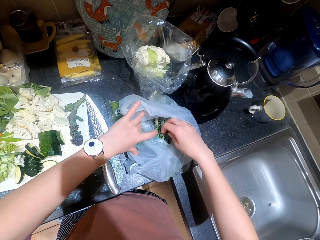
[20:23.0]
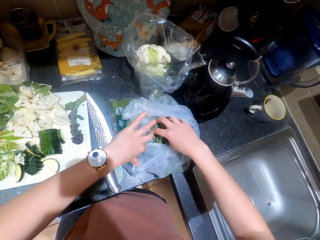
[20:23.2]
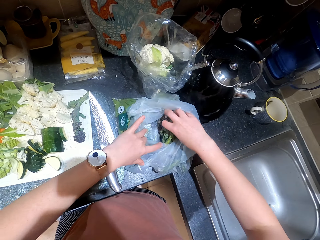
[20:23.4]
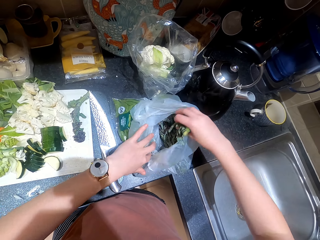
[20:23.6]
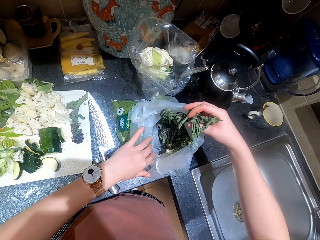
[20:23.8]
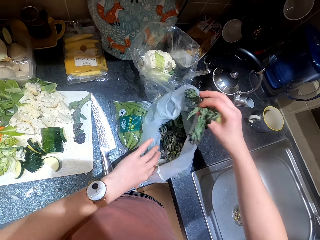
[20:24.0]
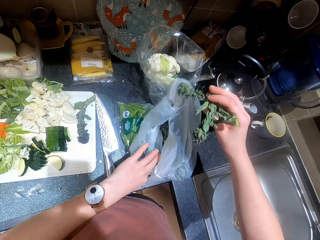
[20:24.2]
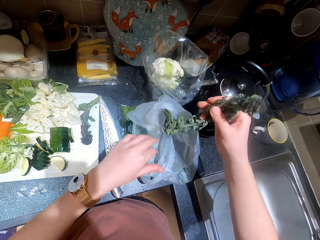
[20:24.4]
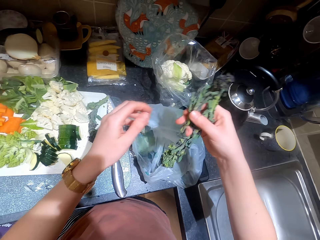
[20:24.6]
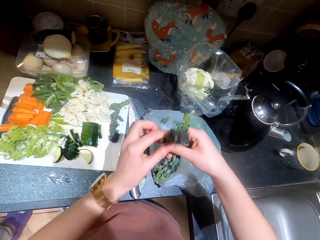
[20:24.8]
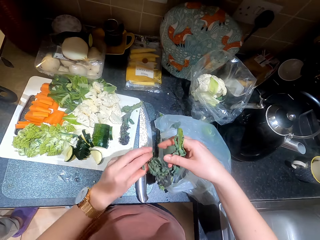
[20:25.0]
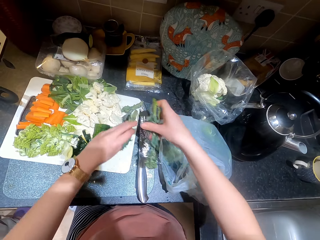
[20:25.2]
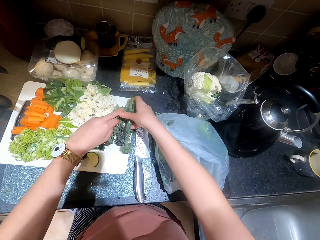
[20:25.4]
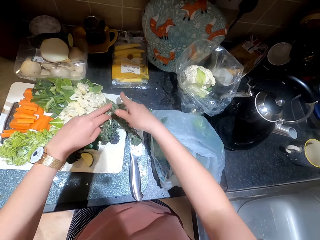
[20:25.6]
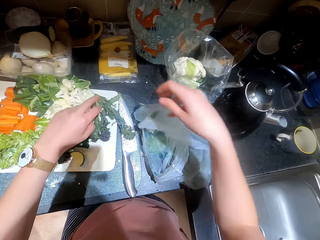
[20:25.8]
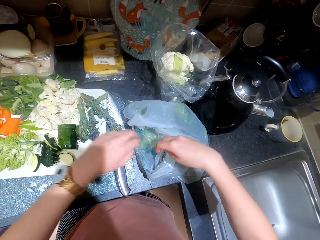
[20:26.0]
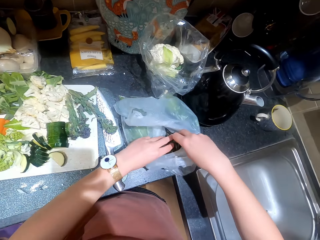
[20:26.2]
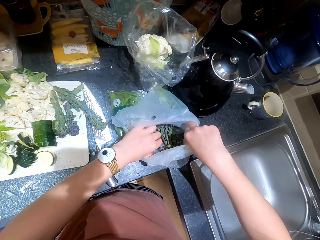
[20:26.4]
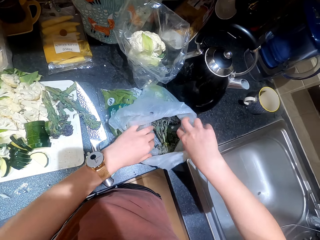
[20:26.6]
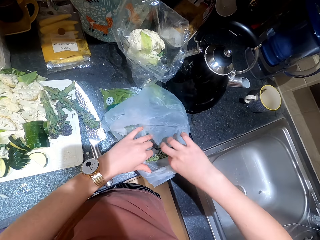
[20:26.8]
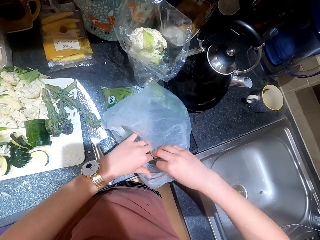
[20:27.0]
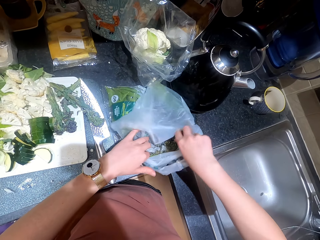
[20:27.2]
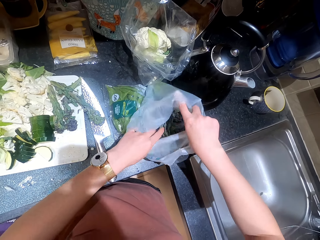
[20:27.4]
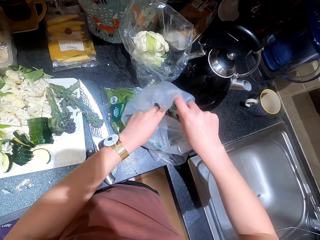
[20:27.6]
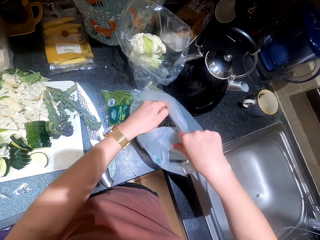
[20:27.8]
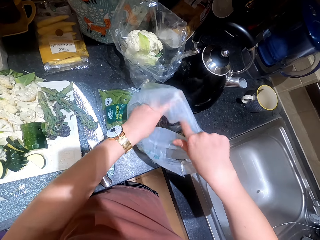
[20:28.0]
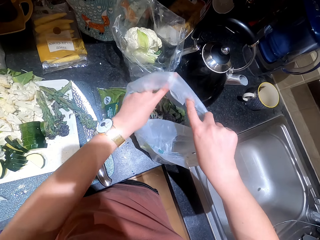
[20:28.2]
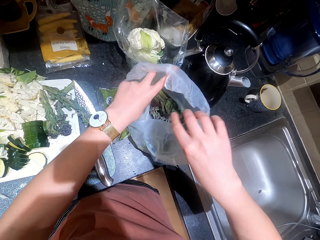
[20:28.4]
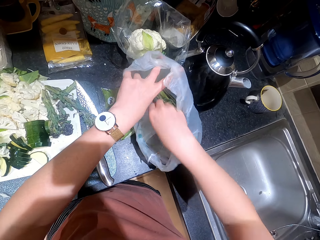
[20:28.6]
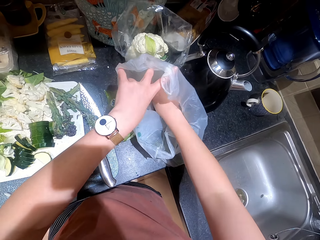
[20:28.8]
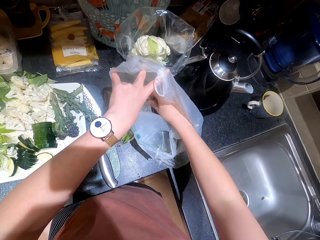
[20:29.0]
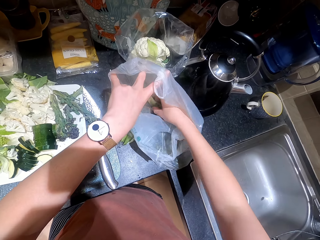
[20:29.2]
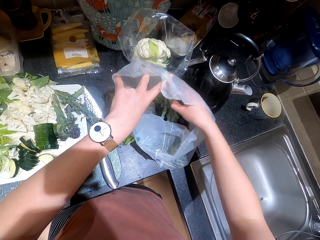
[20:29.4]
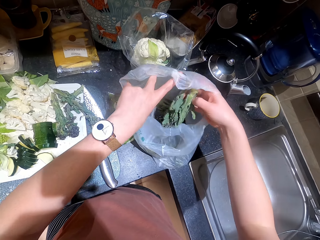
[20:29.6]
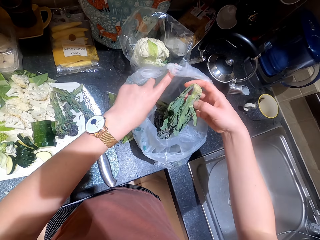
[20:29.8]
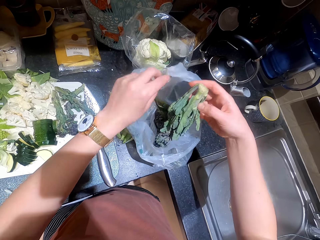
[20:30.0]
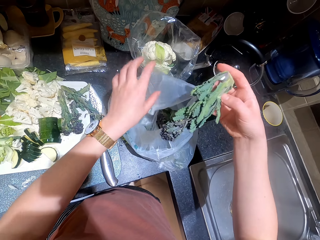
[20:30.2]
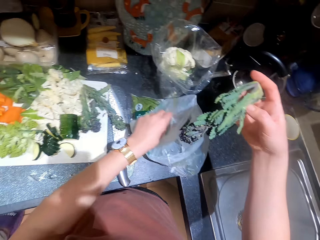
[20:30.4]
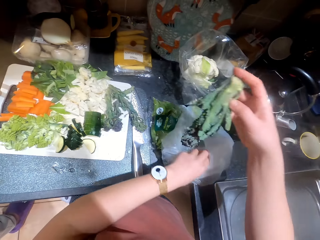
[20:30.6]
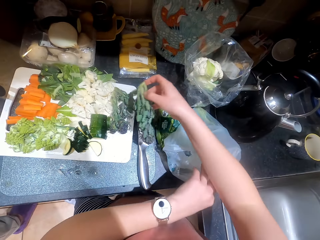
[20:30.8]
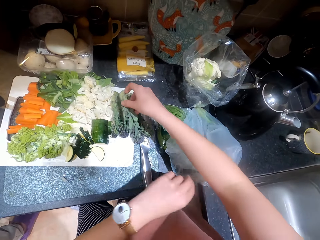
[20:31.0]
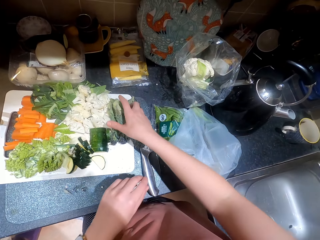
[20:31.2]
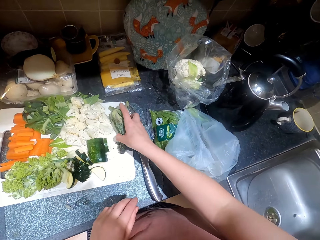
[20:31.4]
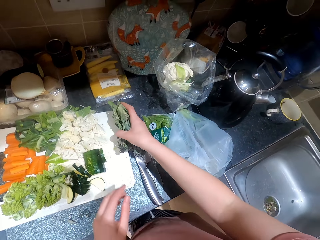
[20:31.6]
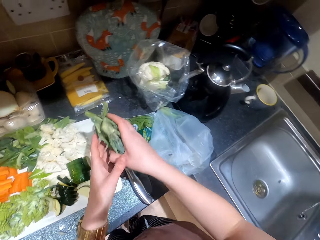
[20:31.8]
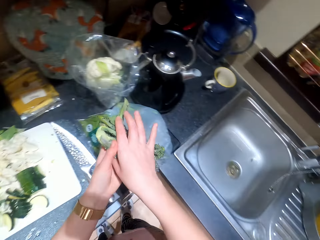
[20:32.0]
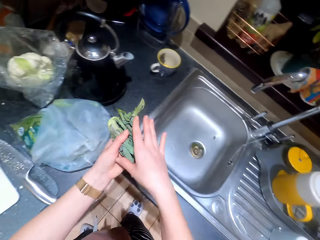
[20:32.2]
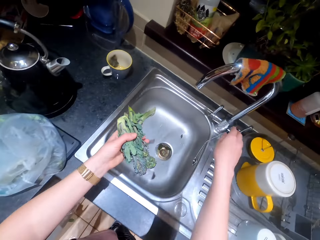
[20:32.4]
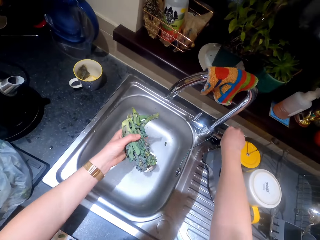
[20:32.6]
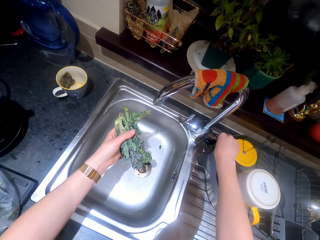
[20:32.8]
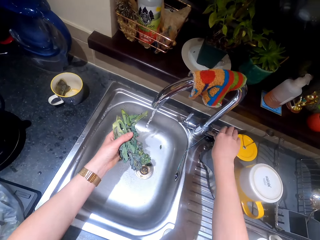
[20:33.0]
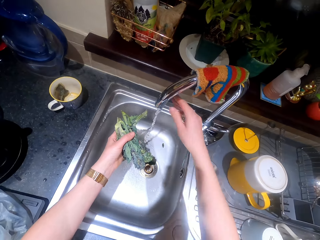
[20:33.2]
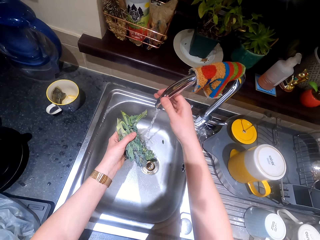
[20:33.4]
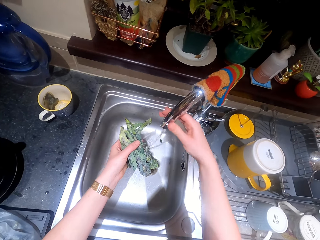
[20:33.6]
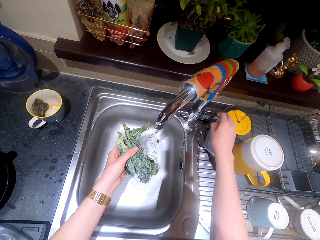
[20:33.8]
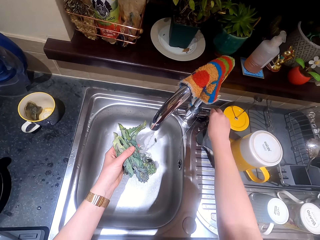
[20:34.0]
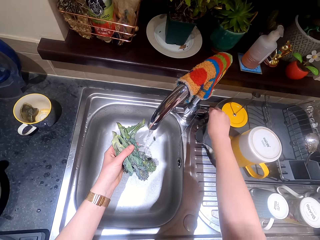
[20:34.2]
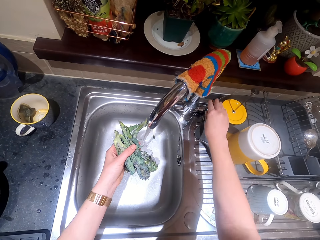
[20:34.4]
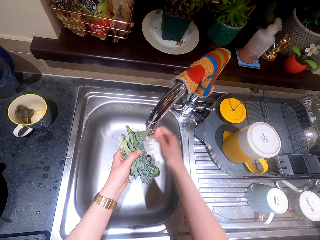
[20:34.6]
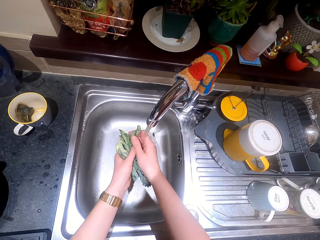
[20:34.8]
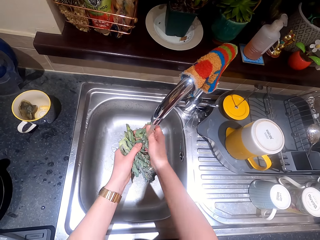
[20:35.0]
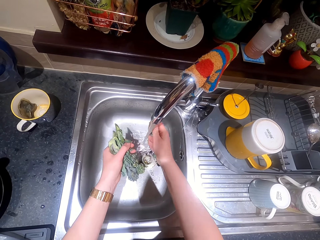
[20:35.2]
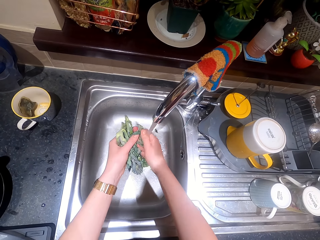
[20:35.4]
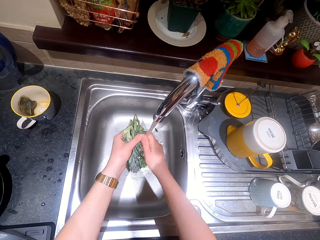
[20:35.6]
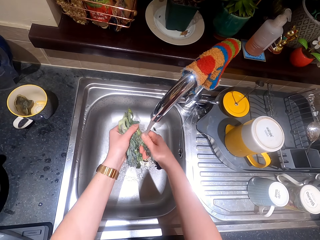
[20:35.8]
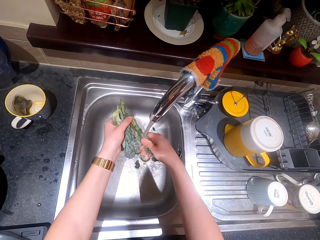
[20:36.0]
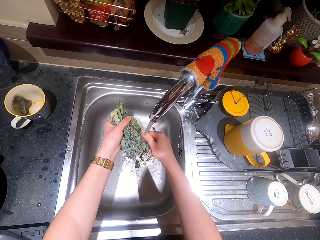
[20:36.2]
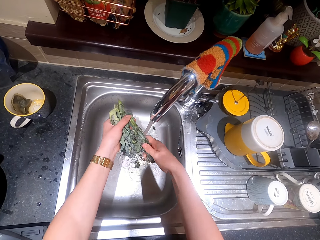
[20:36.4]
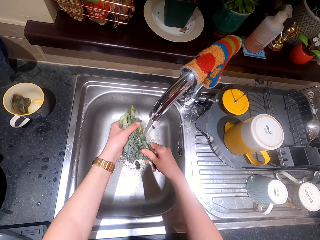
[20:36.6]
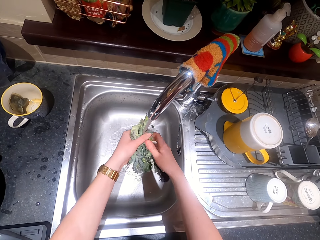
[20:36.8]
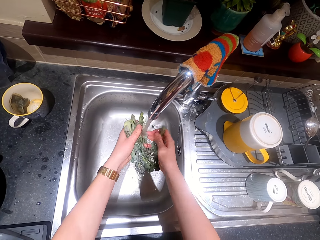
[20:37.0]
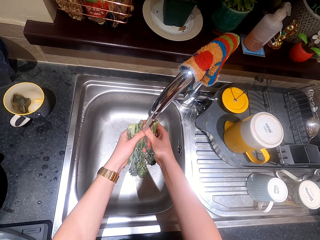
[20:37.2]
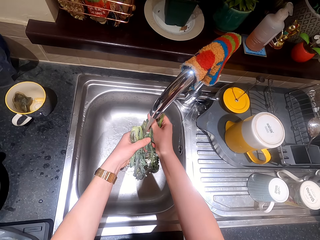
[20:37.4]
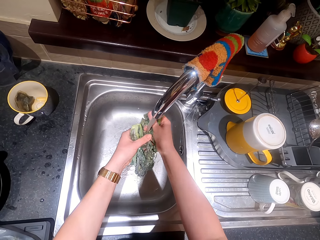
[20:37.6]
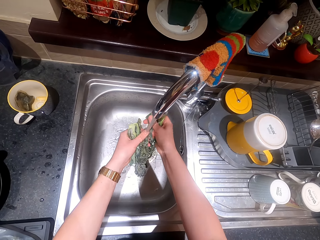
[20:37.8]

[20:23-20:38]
The camera wearer picks up vegetables from a paper. They put down the vegetables on a chopping board. They pick up vegetables from the paper. They remove something from the bag. They put down the vegetables on the chopping board. They pick up vegetables from the chopping board. They walk around a kitchen. They open a tap. They clean the vegetables with water from the tap.

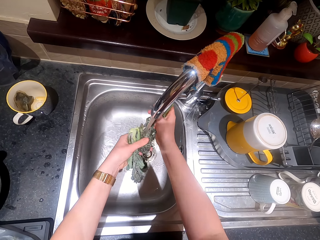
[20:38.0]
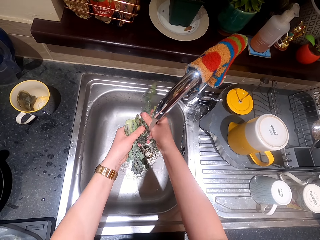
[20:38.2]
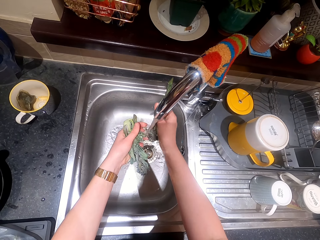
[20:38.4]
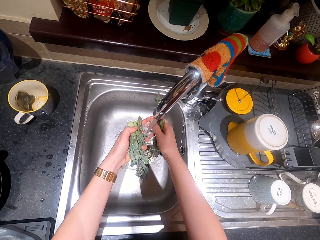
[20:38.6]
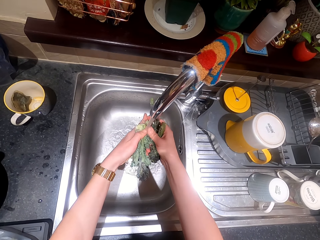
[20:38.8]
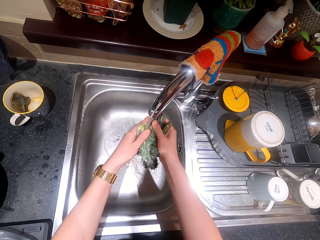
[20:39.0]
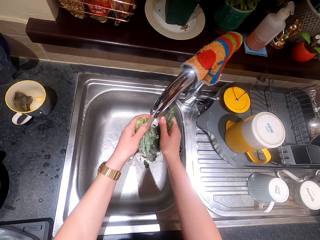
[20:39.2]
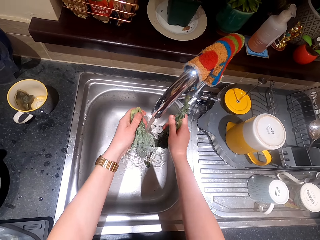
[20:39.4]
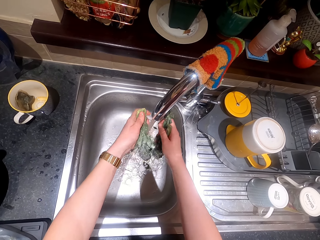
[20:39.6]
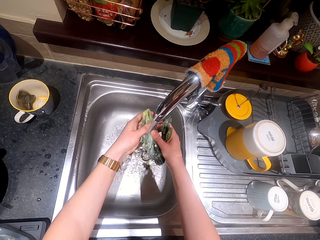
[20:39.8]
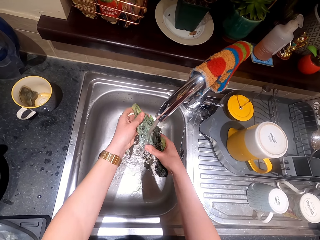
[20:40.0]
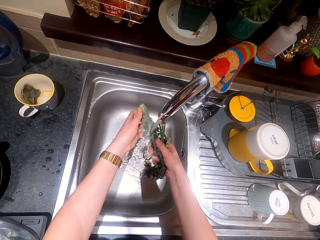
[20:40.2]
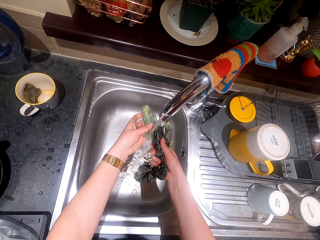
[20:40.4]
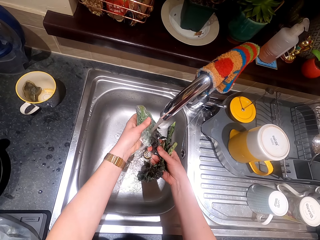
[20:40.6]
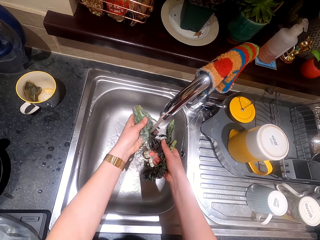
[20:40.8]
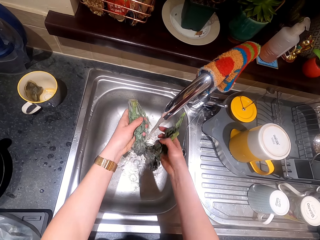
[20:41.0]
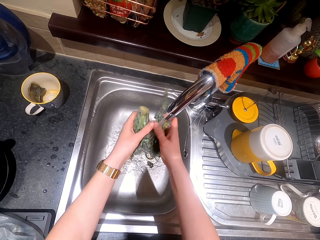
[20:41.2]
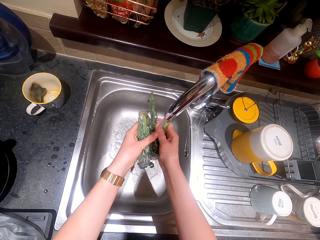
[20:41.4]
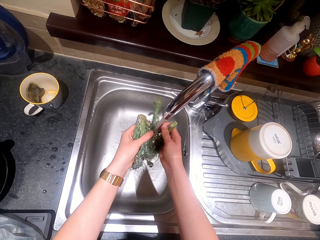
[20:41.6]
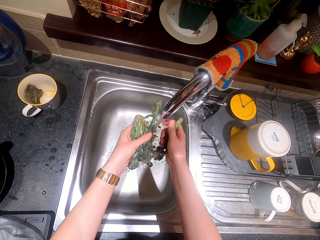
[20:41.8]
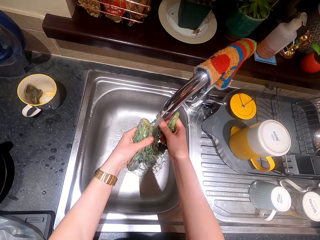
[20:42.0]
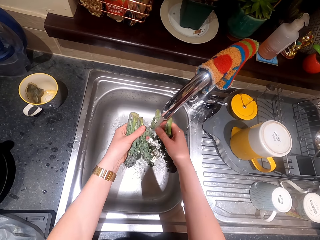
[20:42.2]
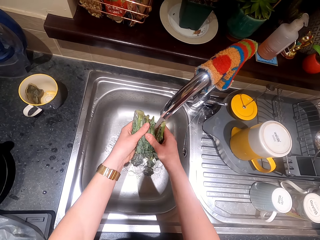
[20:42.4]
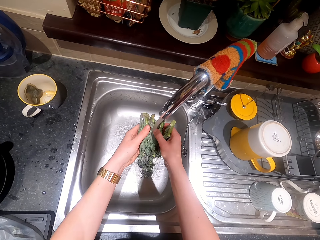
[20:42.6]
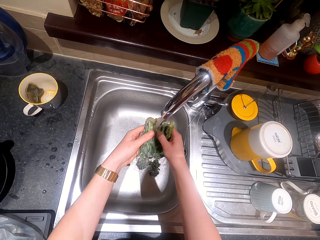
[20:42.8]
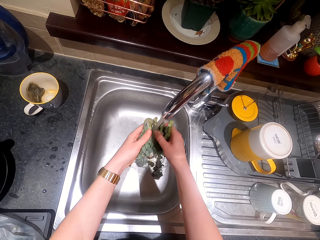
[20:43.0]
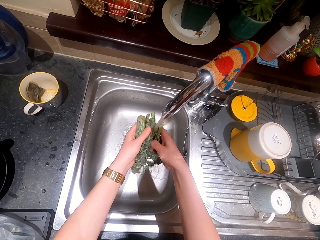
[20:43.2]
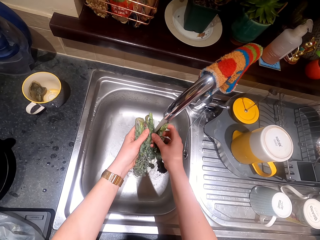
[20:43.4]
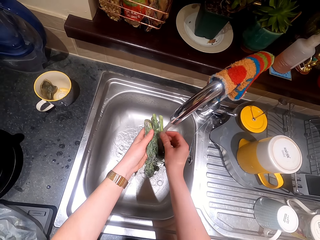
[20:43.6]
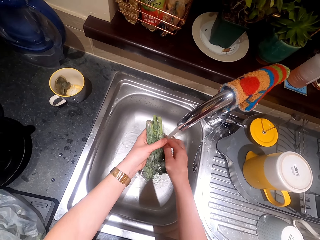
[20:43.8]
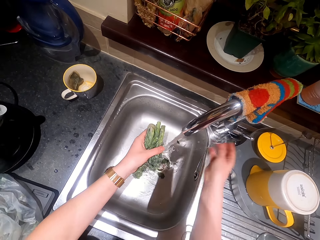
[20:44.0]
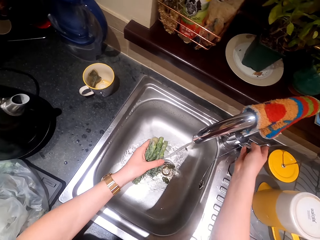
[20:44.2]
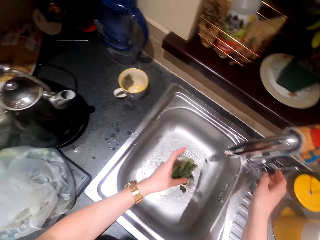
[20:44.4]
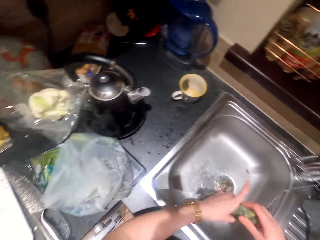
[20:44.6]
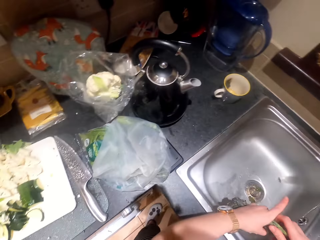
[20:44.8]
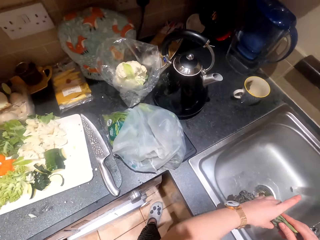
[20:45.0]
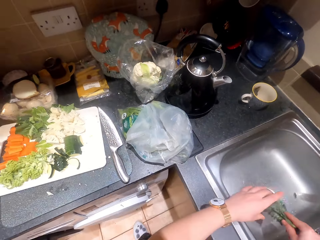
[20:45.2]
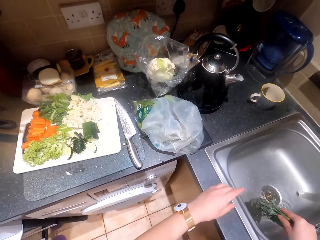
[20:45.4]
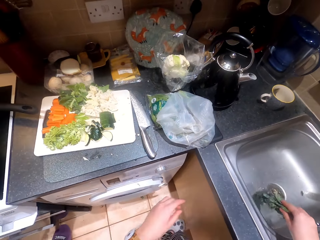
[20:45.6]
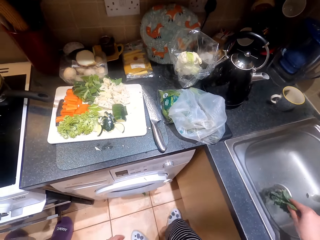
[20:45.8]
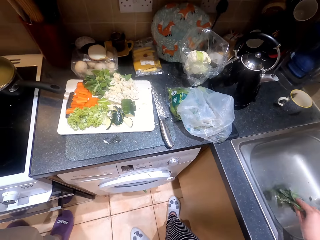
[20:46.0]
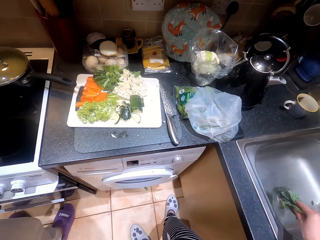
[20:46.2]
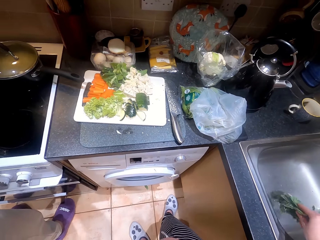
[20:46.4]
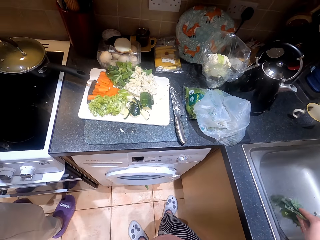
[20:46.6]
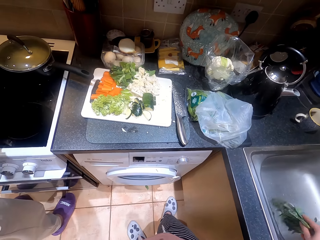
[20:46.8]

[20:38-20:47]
The camera wearer washes something. They wash it again. They close a tap. They shake the water off the vegetables.
